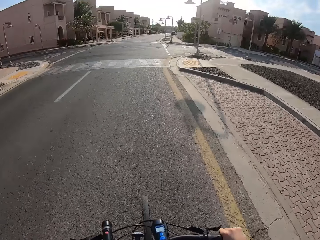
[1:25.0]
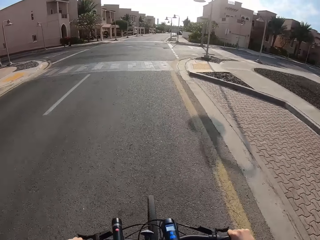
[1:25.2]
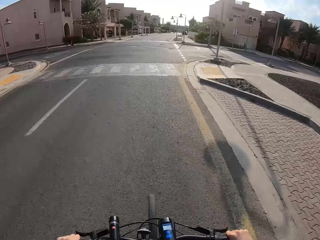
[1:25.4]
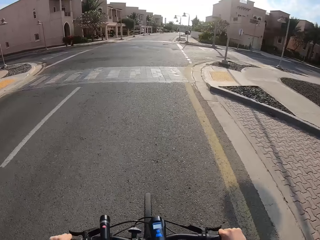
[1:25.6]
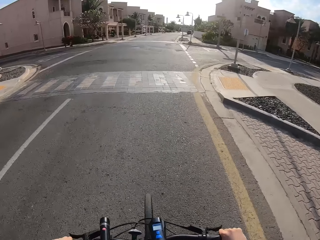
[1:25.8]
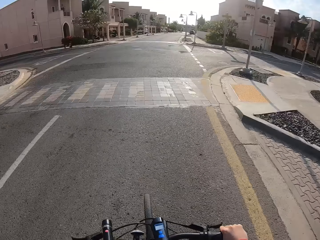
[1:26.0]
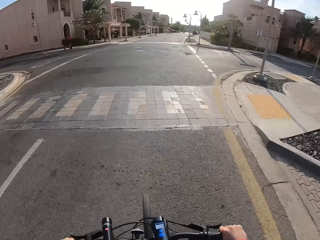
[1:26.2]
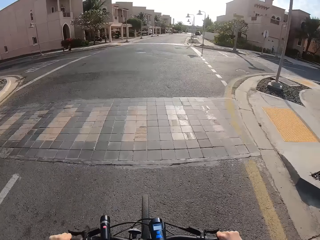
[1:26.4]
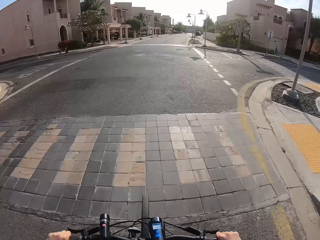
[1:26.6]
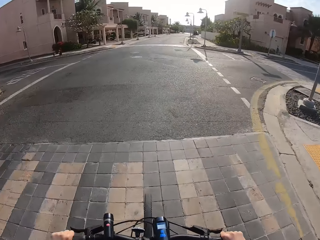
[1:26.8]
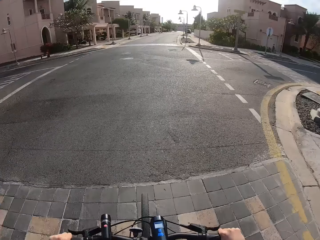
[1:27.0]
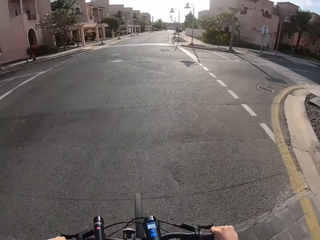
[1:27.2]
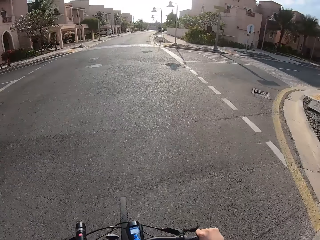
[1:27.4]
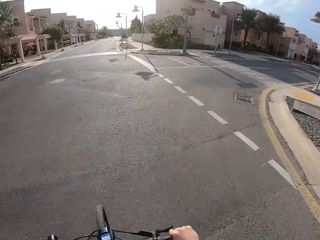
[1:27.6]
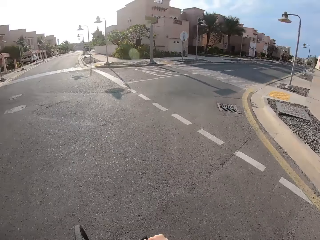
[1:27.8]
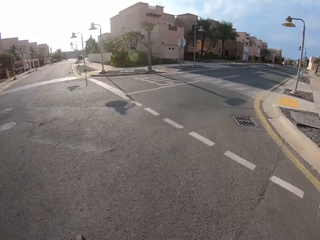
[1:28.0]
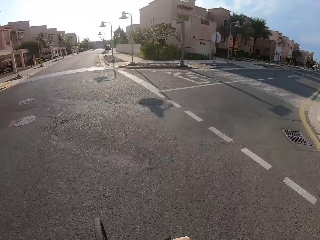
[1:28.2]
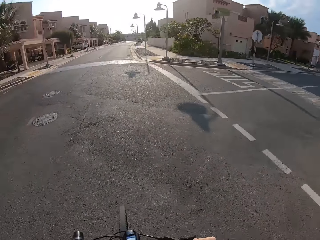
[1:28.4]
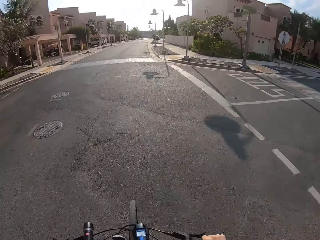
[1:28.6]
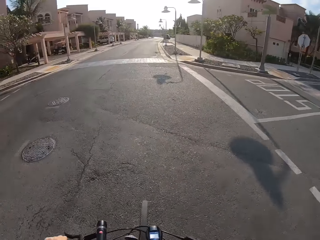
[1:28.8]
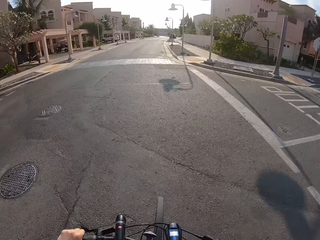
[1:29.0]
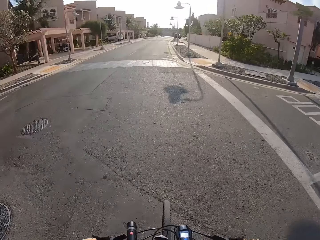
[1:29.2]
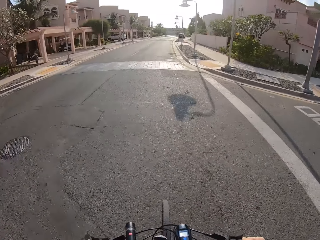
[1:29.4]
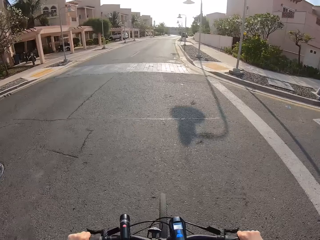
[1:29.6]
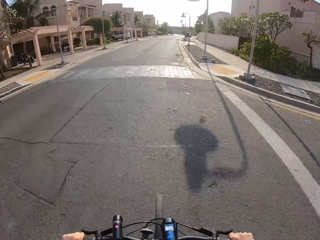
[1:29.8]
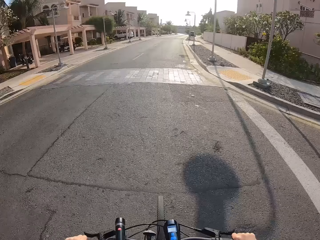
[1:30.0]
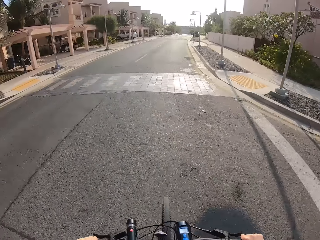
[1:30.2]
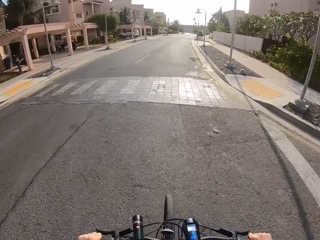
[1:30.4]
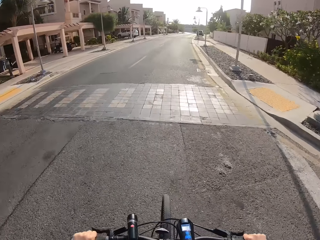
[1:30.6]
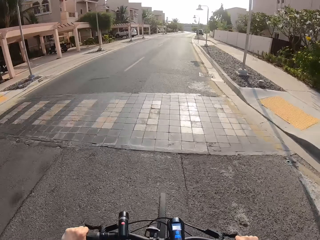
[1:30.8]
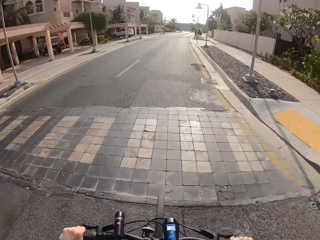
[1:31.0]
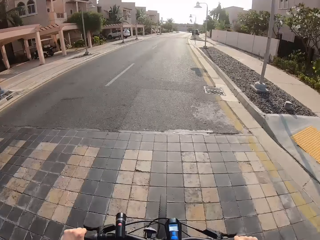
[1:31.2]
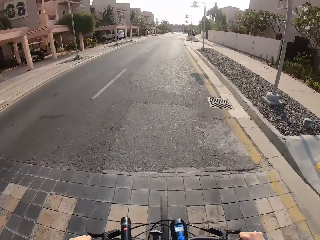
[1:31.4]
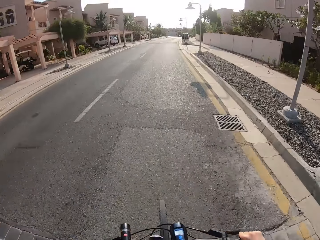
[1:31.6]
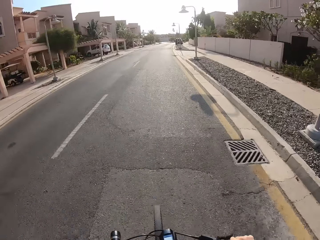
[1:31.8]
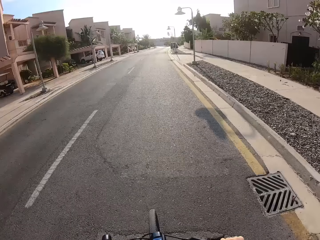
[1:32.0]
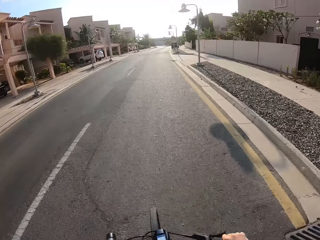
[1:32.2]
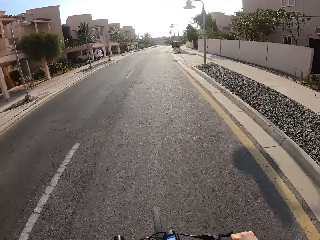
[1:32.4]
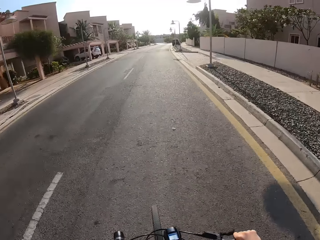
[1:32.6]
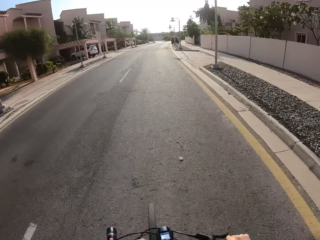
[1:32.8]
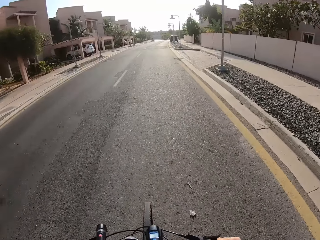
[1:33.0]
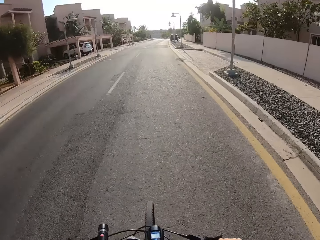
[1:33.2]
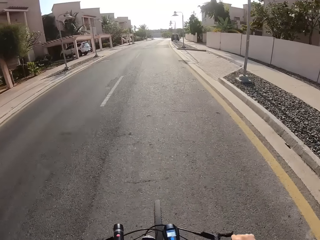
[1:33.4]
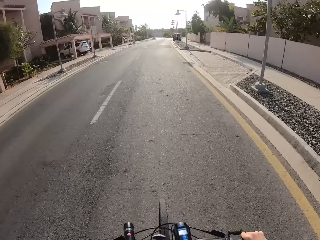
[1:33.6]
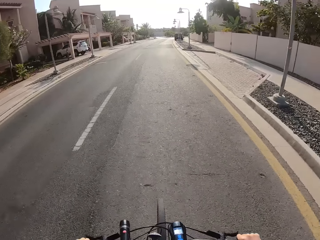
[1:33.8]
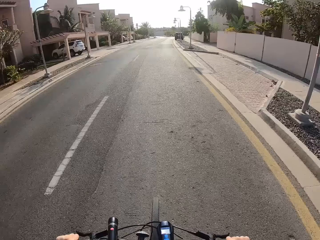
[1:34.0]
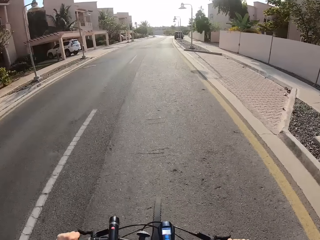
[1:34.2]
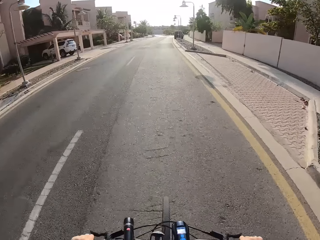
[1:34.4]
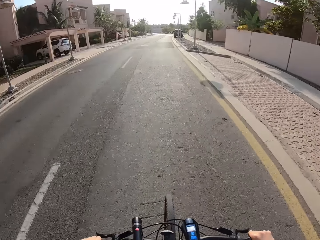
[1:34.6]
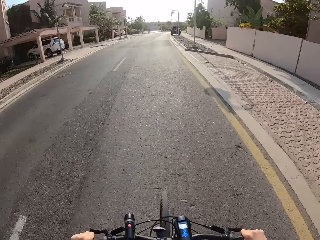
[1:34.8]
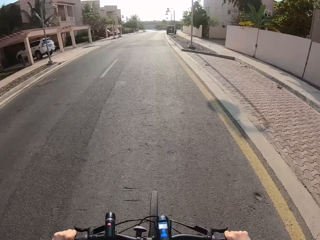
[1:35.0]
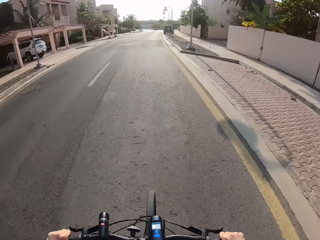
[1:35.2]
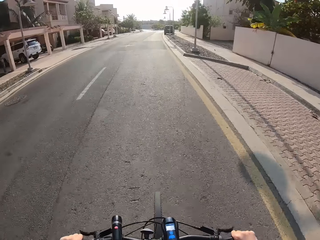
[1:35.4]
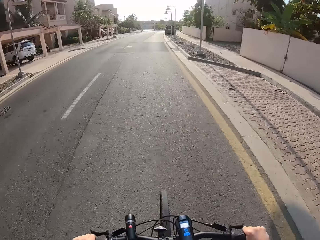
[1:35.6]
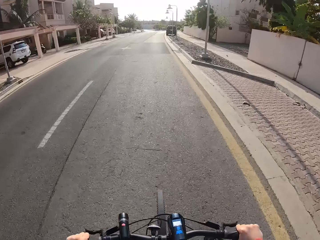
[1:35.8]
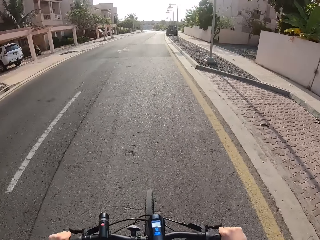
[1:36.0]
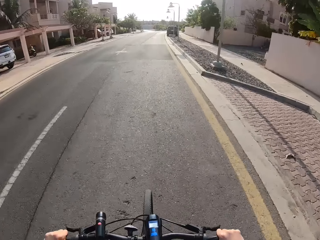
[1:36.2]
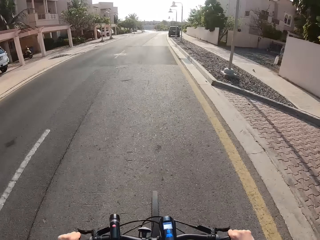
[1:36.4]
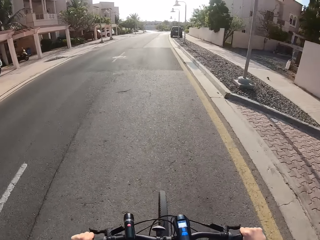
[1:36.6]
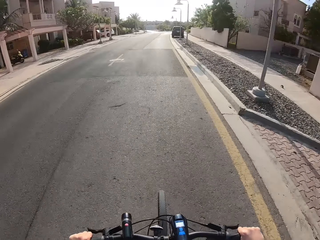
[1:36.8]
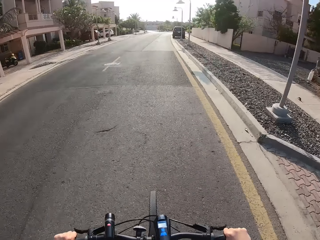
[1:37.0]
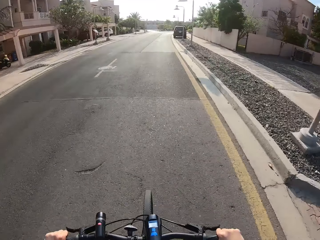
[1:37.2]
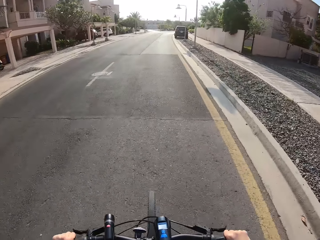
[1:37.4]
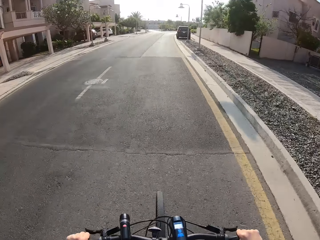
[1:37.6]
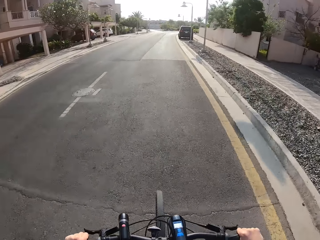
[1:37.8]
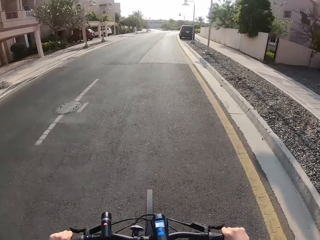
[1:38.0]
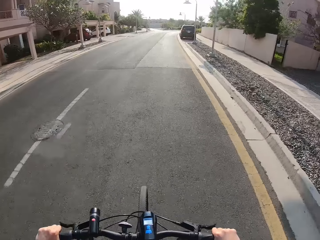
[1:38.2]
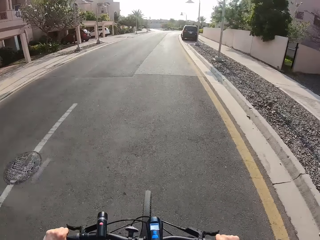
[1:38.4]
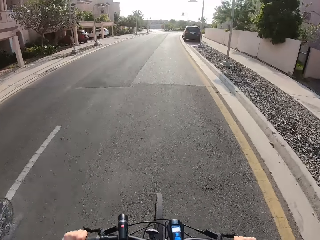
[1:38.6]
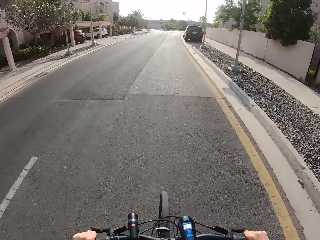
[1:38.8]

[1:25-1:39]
The camera wearer looks right. They cycle along the road.

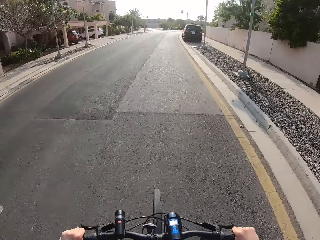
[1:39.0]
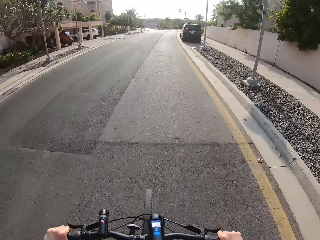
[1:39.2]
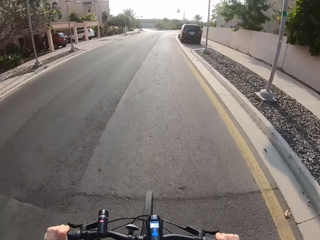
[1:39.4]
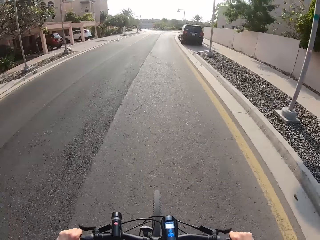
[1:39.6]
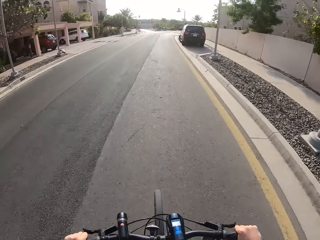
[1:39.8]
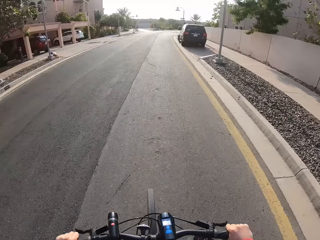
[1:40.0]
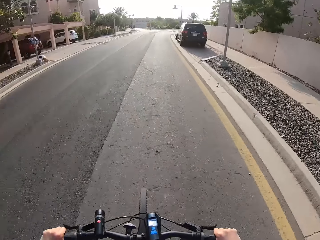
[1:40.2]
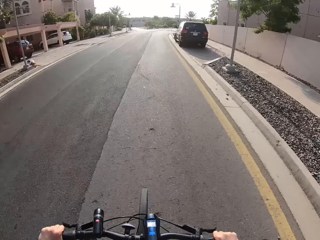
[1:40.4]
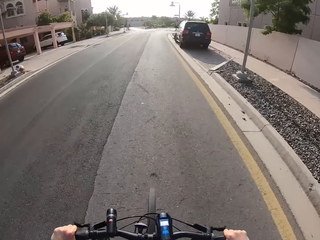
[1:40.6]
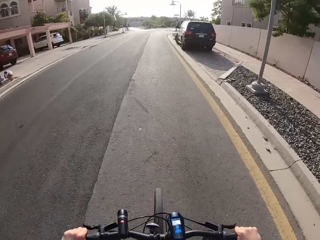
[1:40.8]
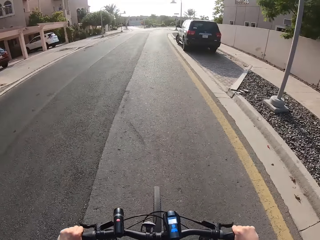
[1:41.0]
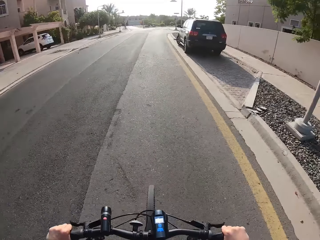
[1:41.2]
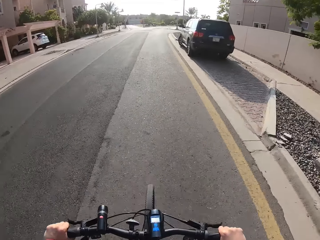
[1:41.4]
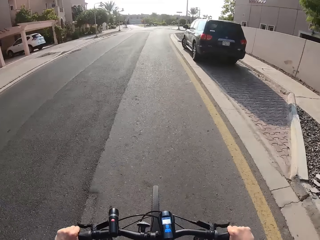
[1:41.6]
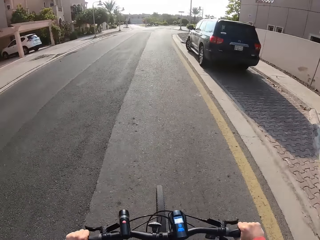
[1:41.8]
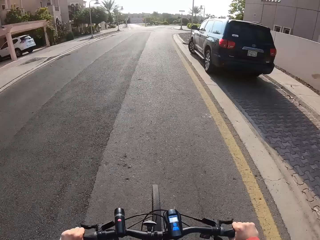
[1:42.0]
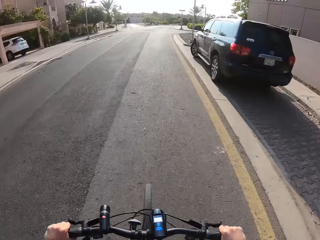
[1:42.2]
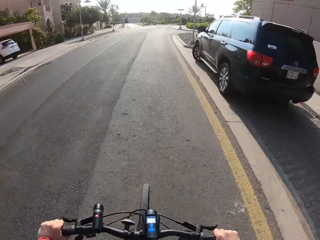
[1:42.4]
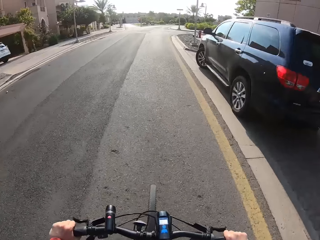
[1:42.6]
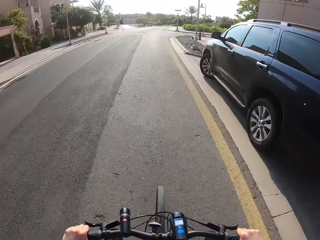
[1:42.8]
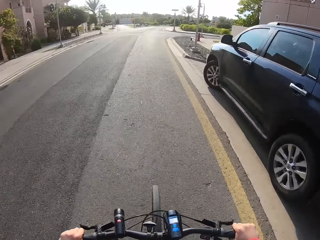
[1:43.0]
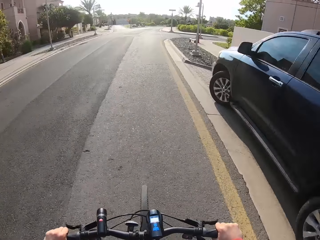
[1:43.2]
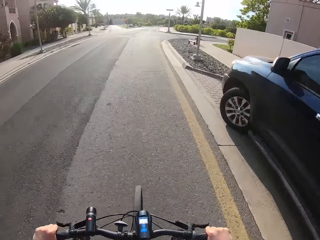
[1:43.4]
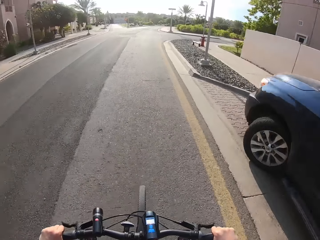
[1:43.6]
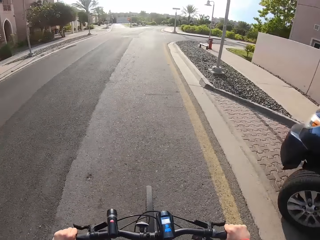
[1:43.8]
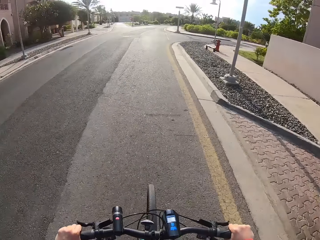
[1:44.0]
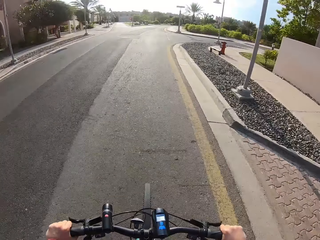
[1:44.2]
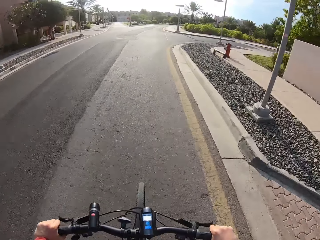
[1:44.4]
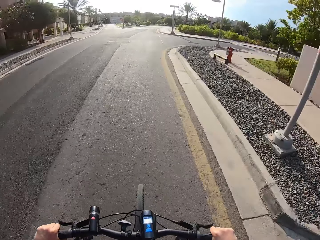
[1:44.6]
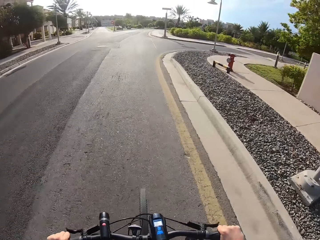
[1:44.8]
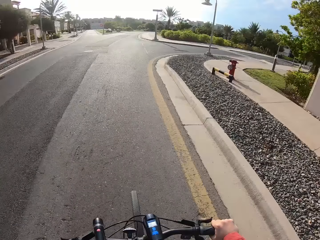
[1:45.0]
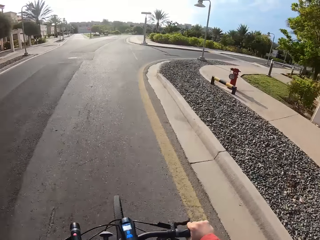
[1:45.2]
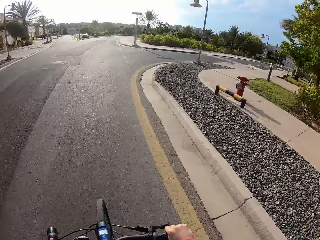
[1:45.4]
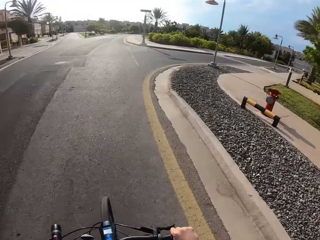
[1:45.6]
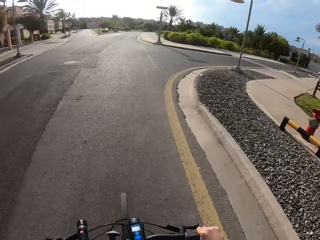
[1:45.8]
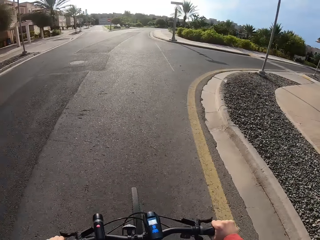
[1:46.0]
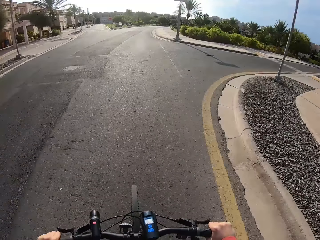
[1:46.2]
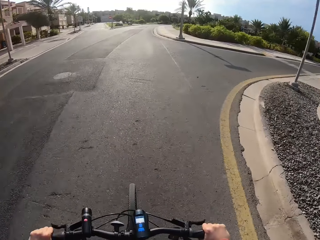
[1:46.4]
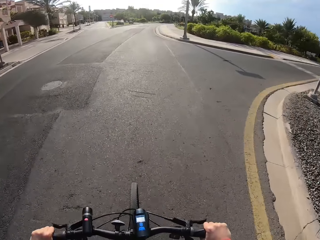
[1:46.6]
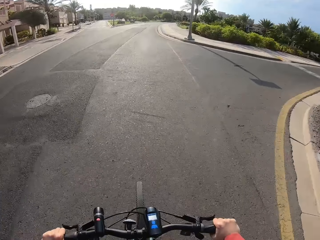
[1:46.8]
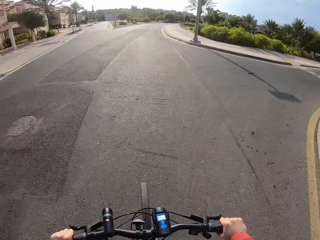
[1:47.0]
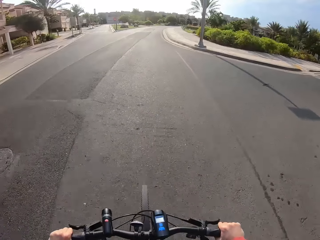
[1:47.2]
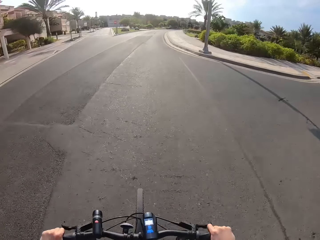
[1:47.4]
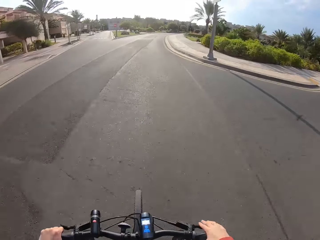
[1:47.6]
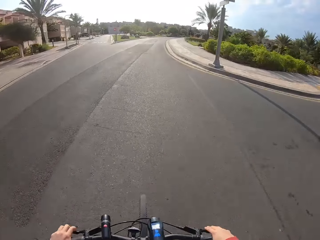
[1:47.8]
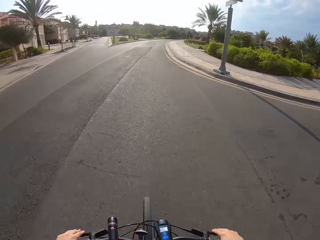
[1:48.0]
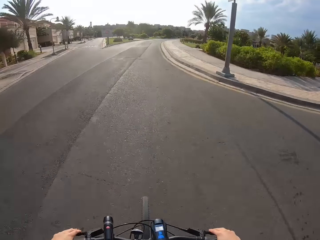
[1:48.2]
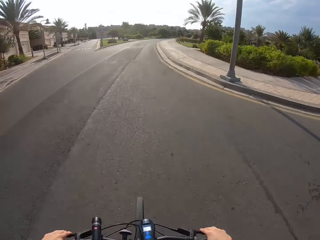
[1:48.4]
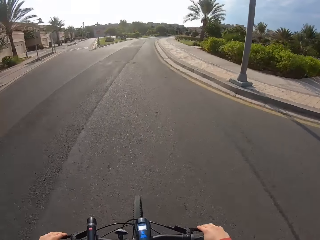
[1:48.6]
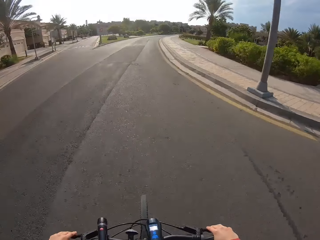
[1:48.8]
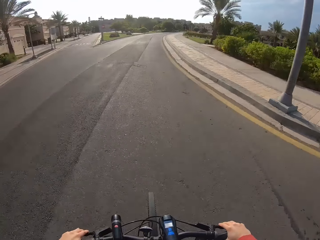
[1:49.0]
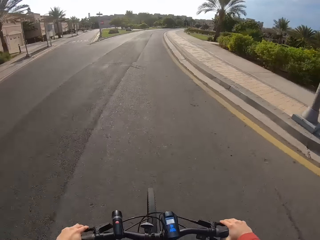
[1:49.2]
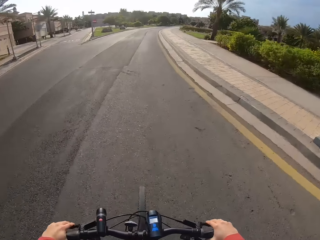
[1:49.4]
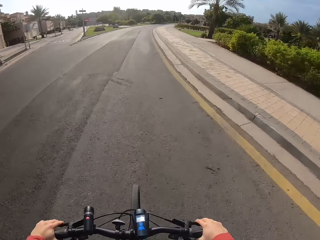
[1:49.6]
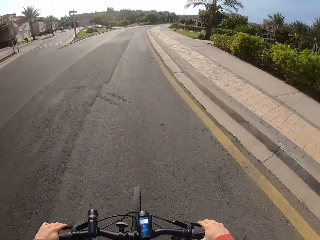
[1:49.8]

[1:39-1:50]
The camera wearer holds the brake.
